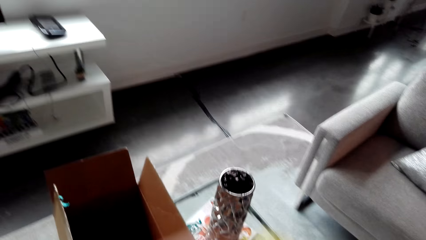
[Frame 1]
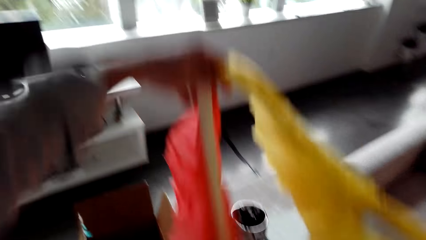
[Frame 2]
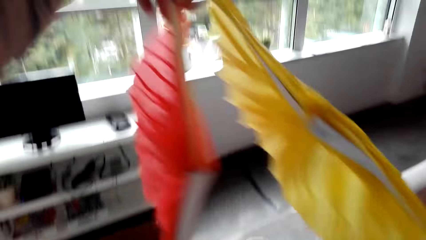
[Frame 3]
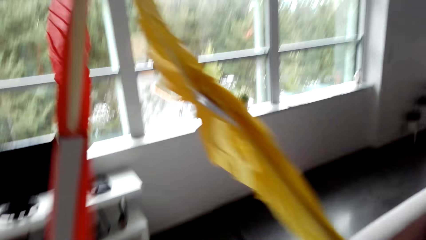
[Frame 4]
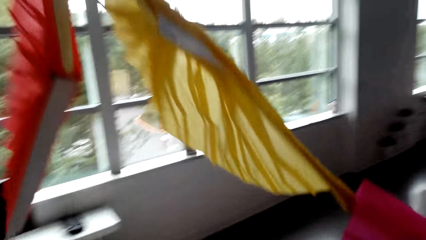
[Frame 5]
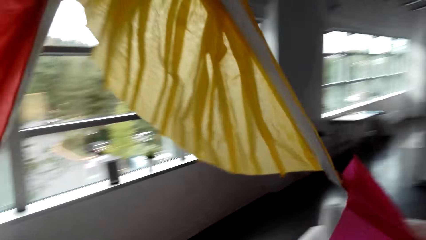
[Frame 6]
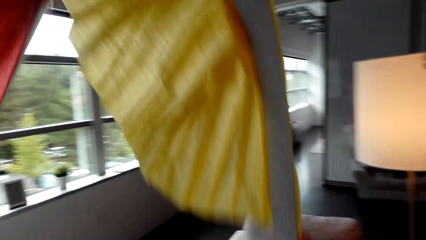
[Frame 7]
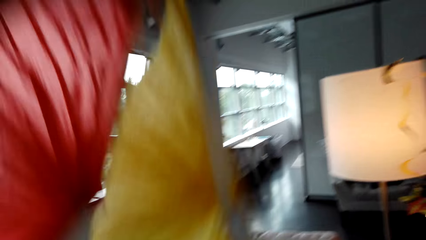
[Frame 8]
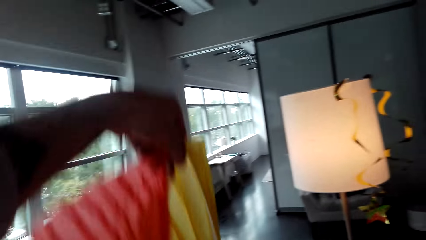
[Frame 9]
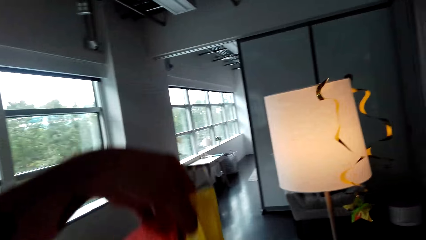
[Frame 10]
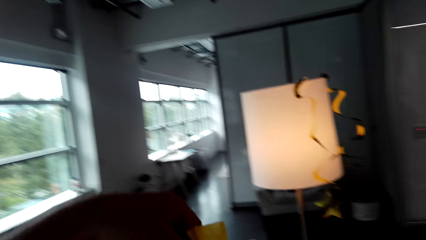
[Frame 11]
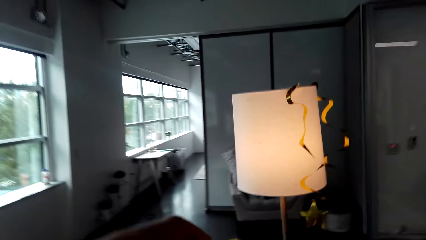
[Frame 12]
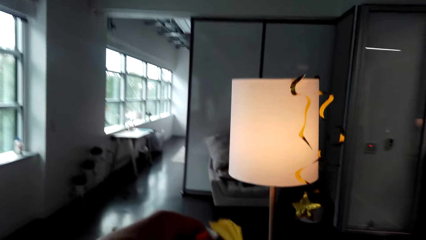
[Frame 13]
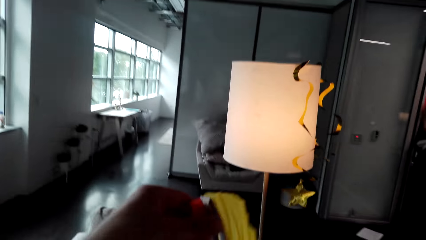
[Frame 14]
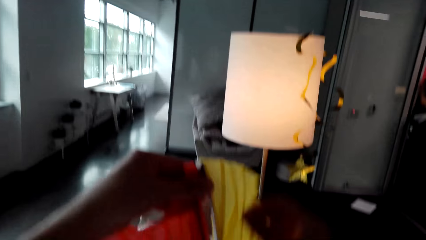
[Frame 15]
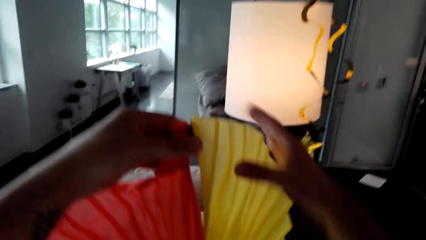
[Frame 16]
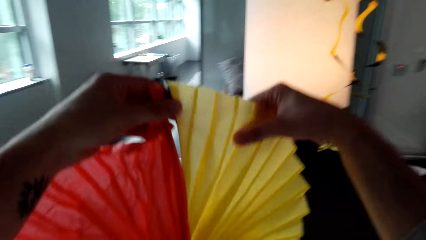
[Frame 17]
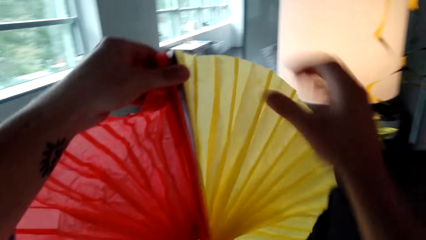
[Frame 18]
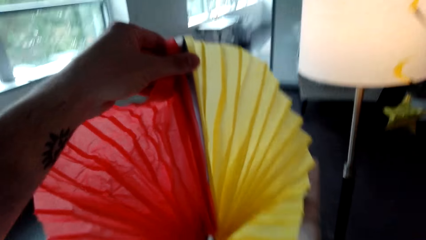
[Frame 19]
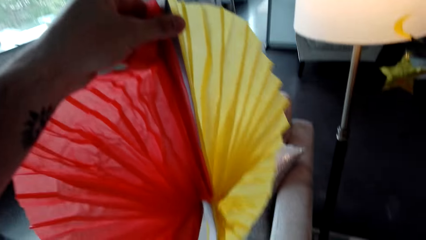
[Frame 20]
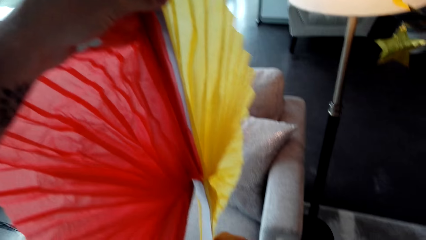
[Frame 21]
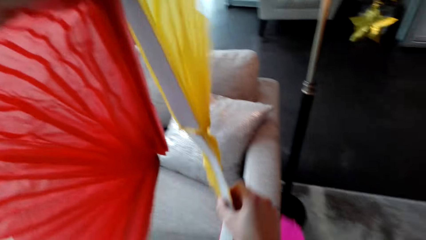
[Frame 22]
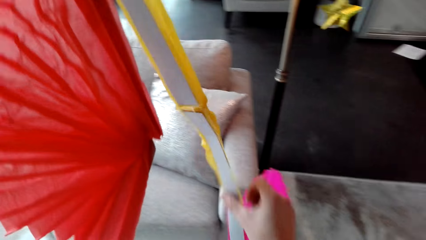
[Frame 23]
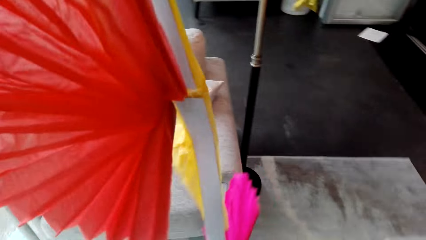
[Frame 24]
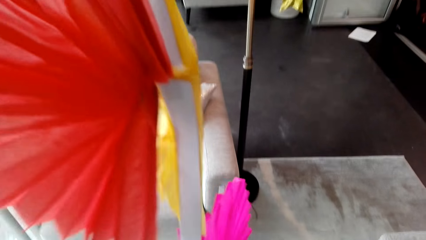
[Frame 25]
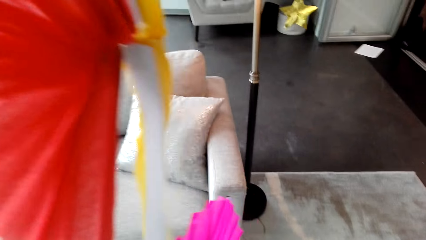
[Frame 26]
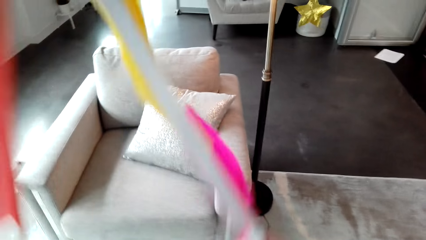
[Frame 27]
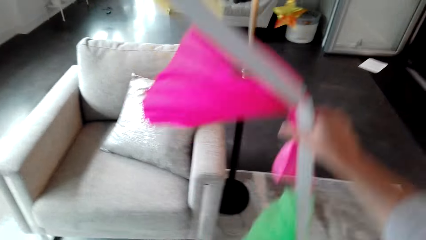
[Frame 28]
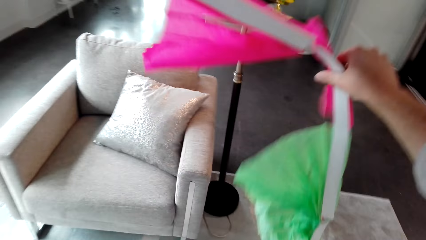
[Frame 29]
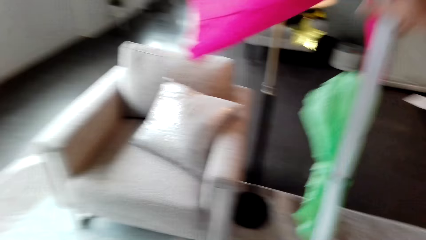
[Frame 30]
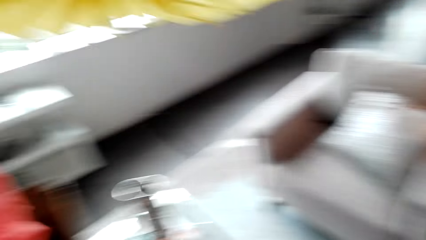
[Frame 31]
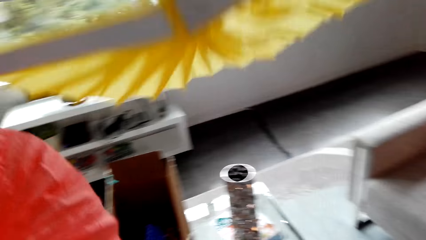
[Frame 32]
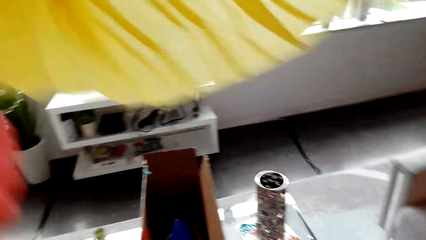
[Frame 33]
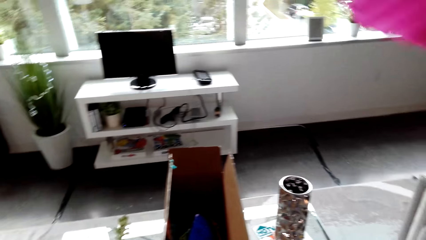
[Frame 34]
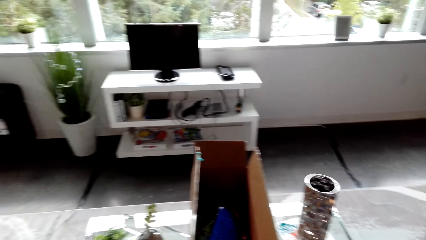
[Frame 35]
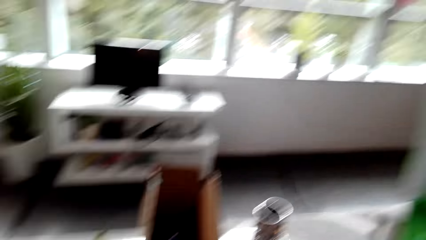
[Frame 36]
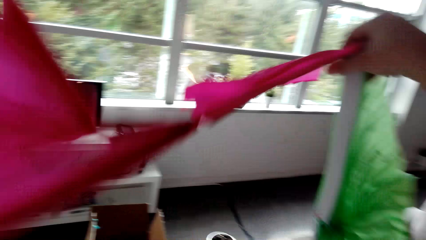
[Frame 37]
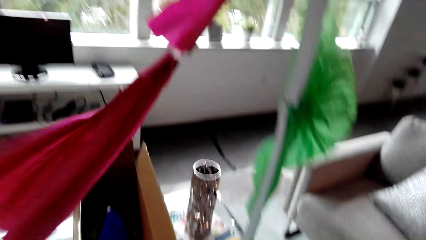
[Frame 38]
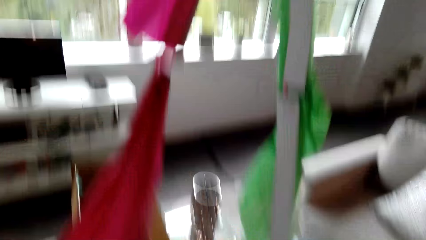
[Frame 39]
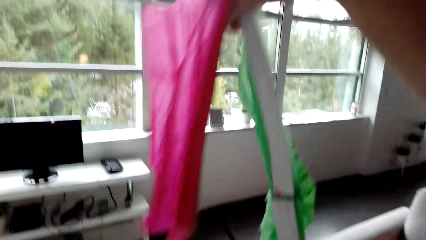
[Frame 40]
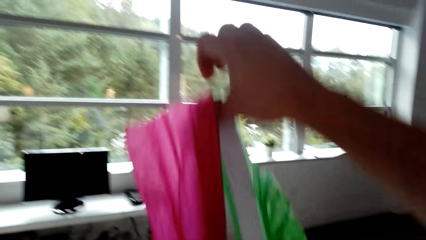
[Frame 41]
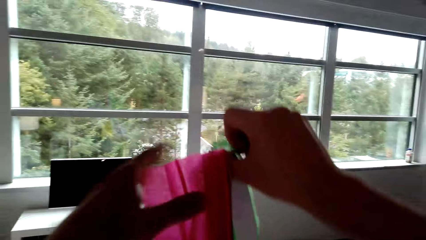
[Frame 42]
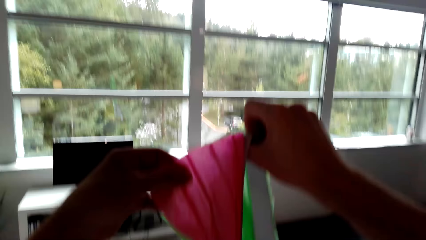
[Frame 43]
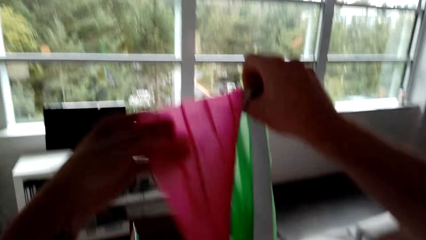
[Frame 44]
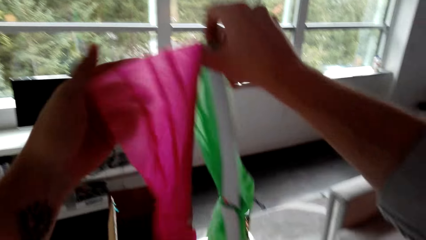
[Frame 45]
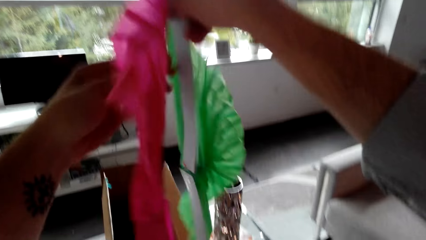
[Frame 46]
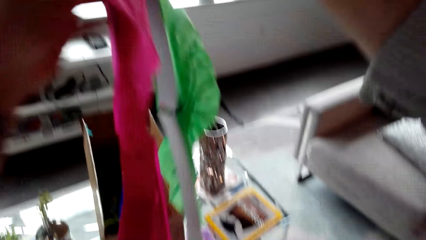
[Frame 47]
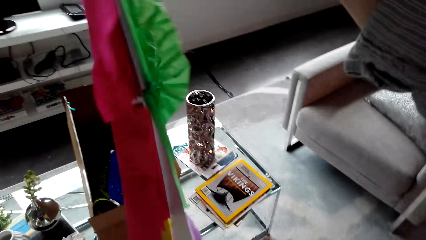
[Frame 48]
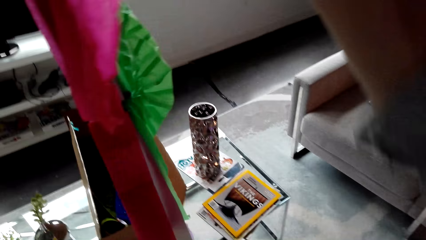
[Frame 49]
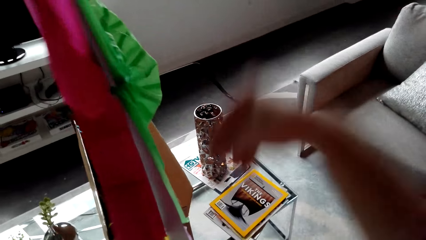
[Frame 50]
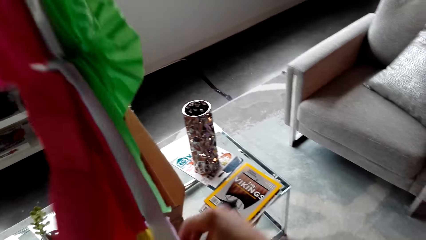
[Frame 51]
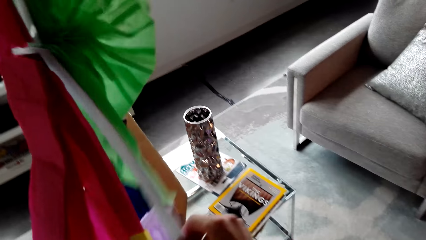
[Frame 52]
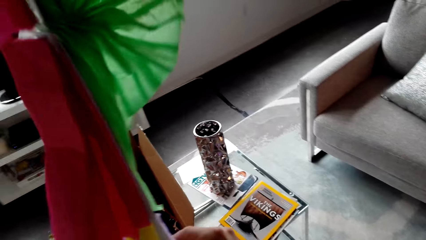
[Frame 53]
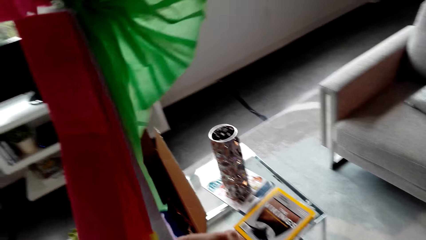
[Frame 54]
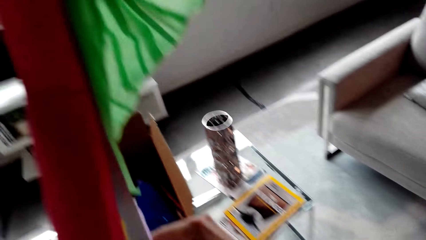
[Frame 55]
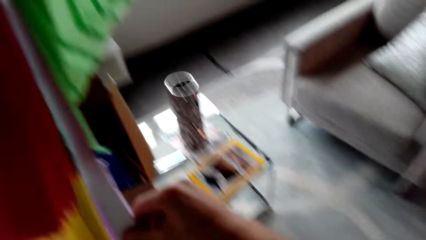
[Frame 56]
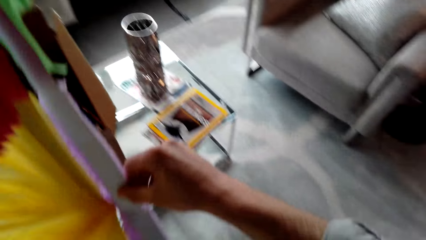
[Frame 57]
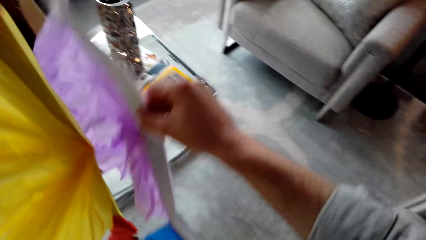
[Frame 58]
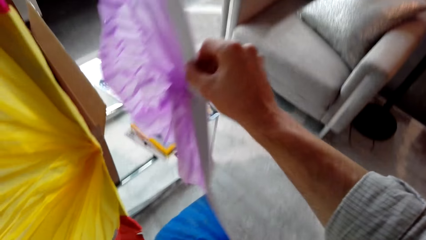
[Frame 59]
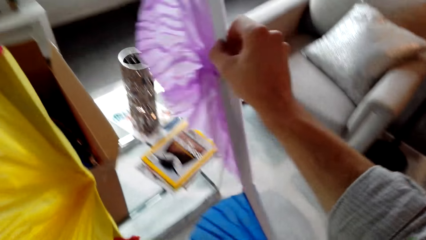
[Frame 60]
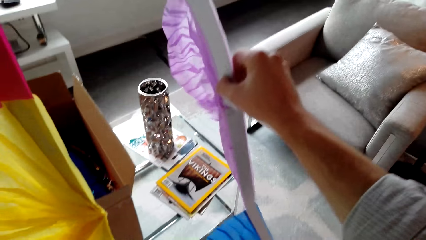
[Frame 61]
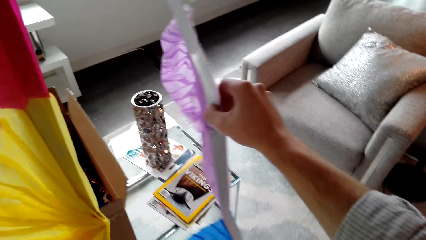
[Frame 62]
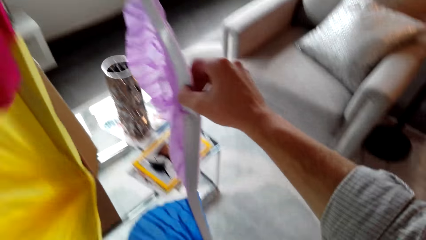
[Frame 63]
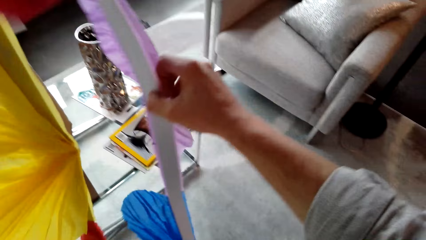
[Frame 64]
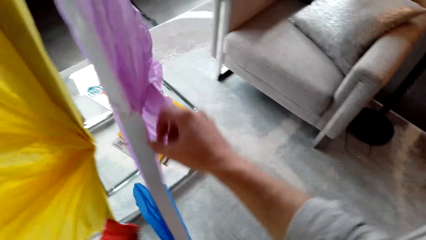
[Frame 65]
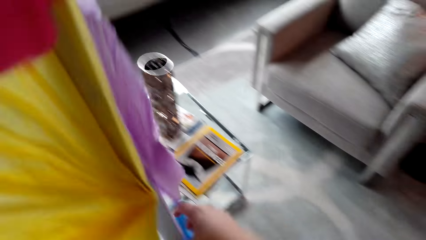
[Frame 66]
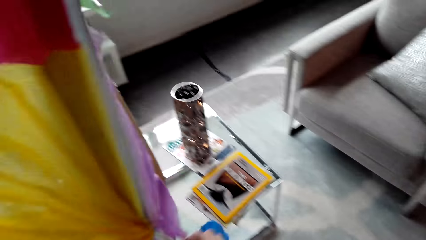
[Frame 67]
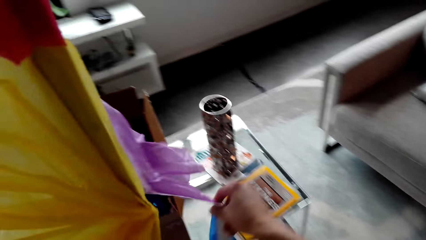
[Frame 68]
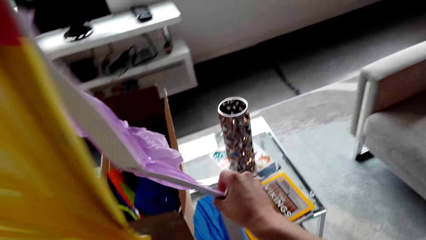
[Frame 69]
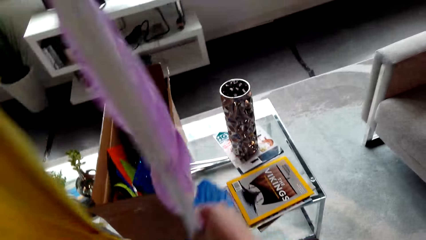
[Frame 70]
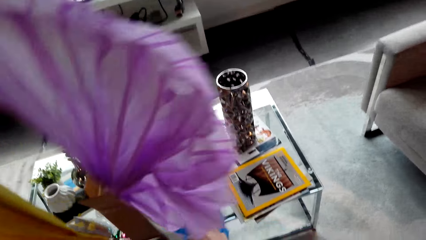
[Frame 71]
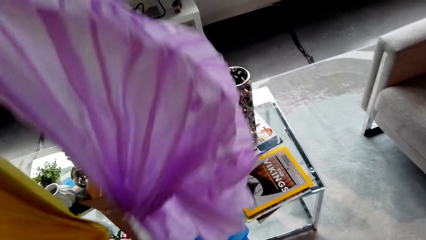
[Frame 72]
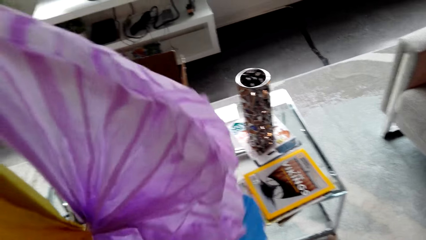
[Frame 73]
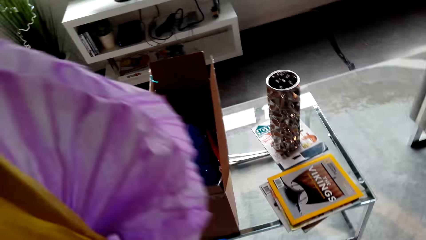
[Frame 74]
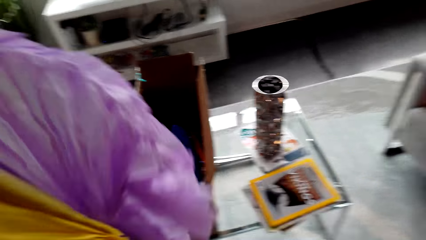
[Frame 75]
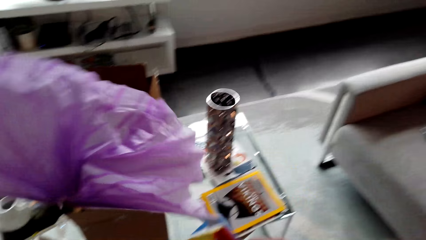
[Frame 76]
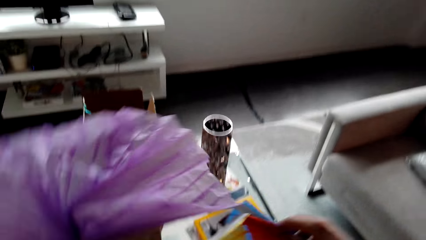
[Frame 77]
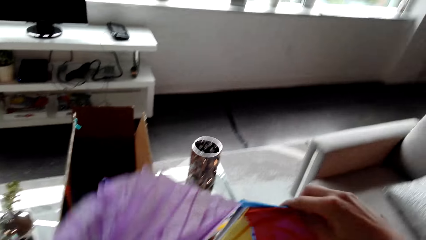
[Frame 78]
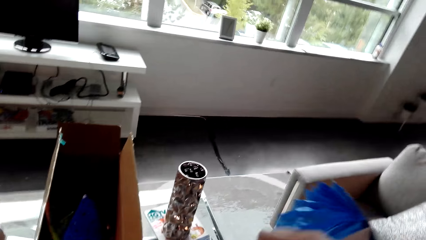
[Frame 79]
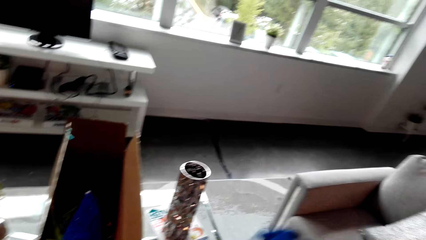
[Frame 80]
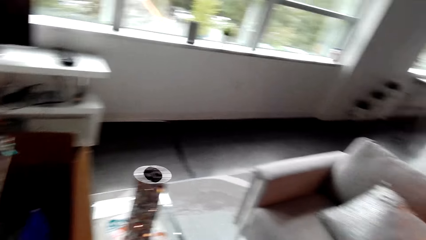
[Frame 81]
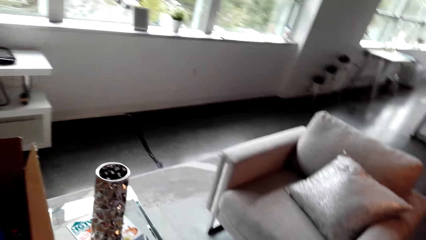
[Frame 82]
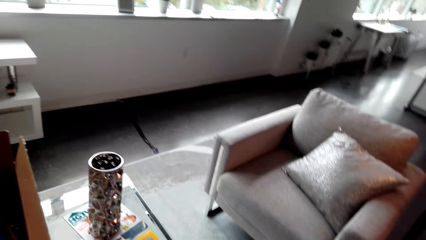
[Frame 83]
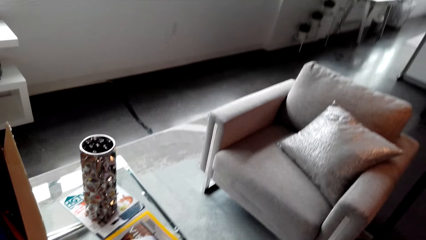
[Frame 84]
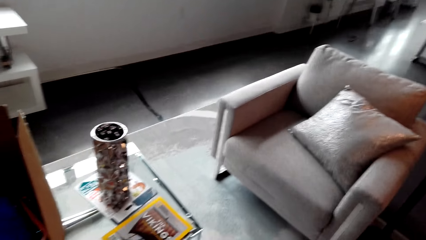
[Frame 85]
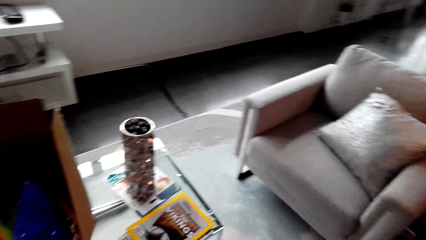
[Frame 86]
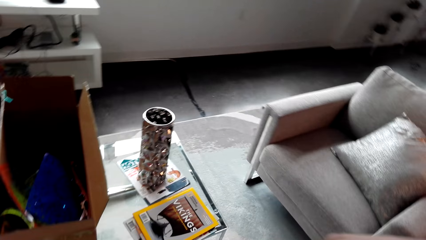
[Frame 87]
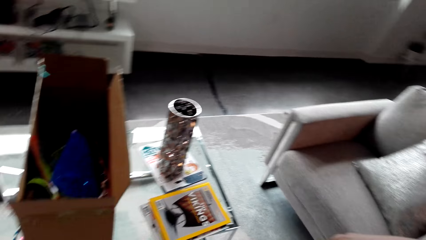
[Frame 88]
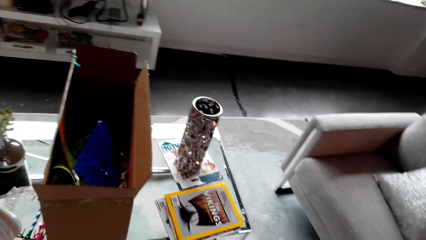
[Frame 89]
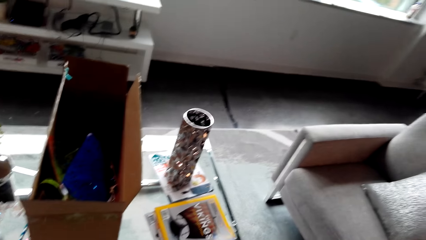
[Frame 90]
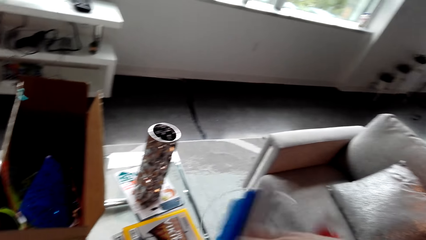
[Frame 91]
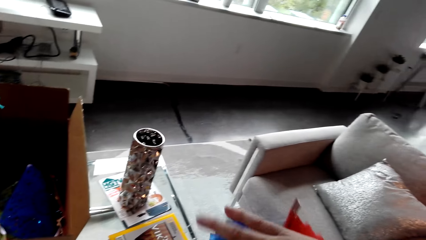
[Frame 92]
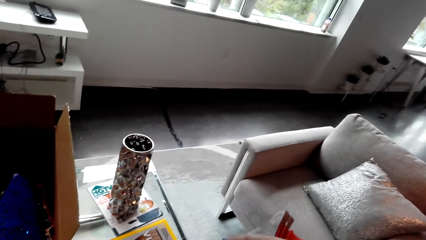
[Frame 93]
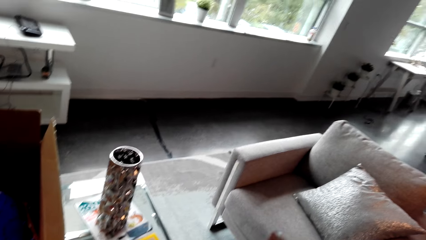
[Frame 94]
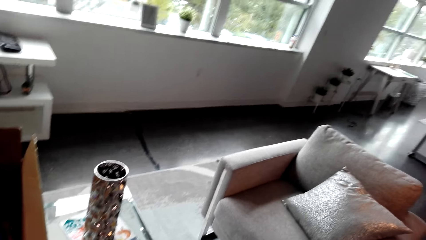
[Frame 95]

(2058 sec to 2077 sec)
The camera wearer raises the decorative papers. They straighten the decorative papers. They hold up a decorating item.
